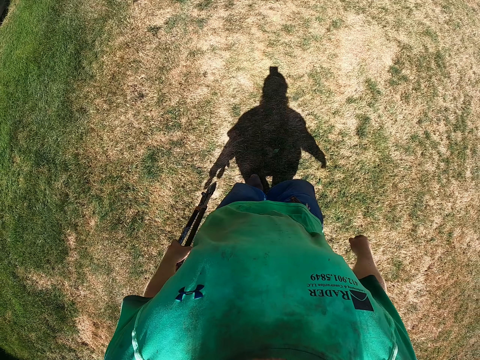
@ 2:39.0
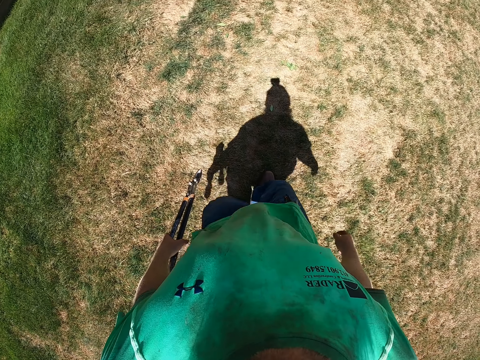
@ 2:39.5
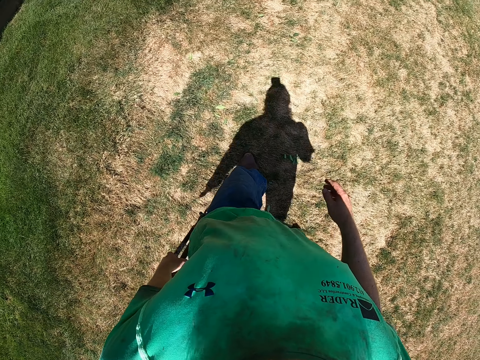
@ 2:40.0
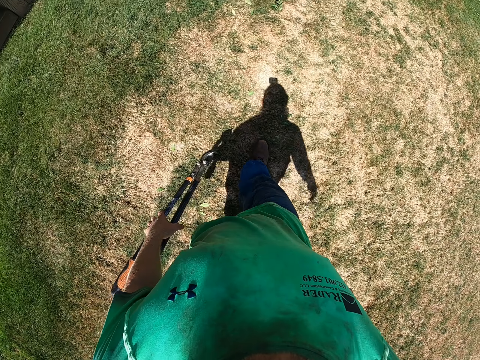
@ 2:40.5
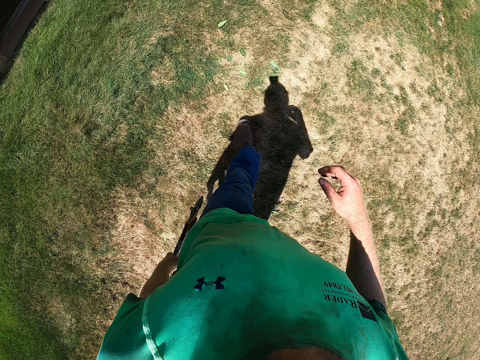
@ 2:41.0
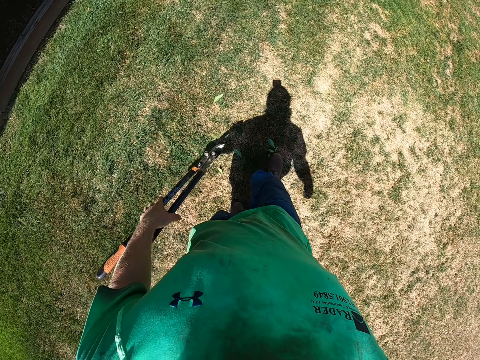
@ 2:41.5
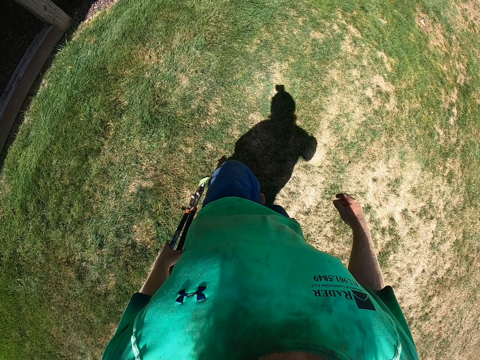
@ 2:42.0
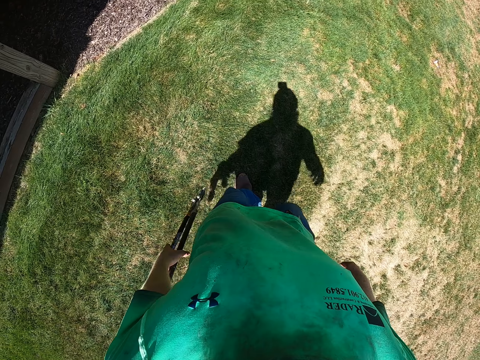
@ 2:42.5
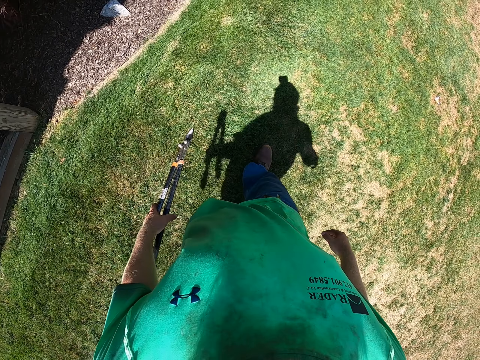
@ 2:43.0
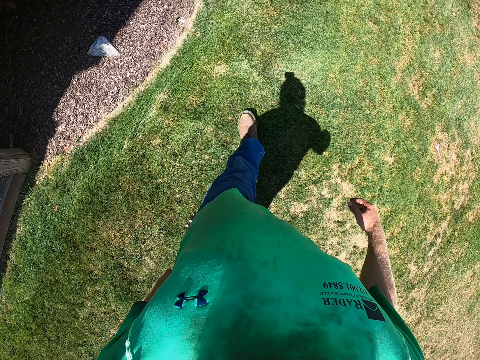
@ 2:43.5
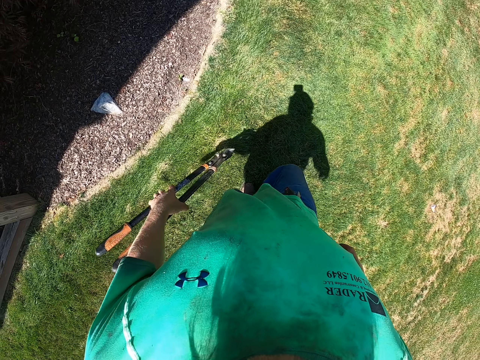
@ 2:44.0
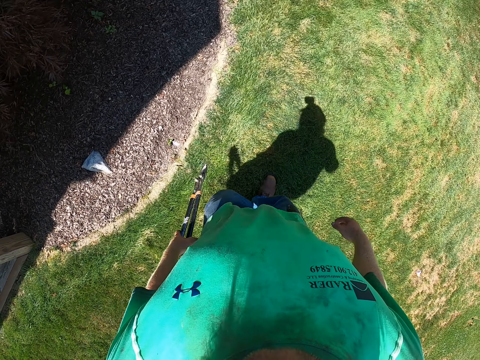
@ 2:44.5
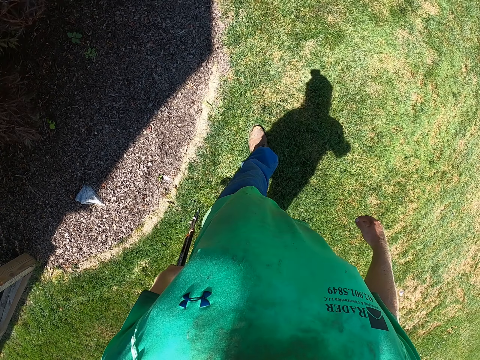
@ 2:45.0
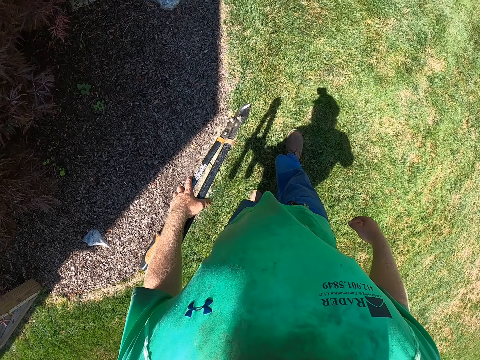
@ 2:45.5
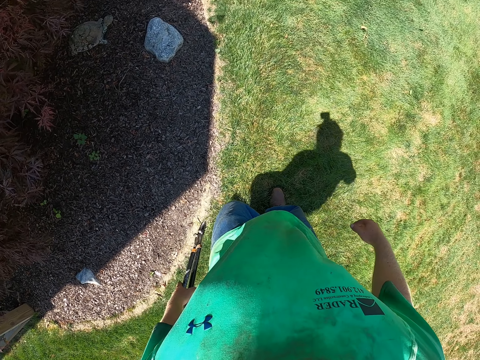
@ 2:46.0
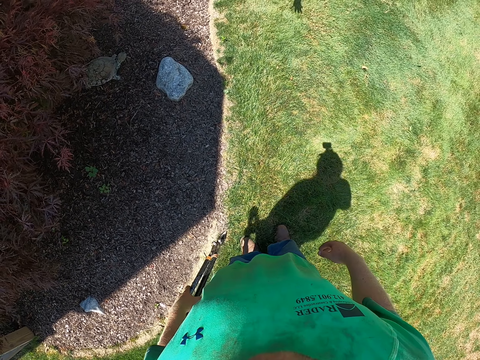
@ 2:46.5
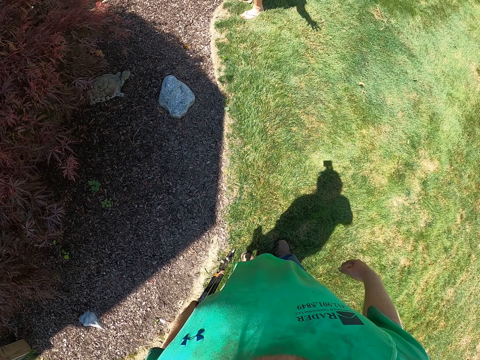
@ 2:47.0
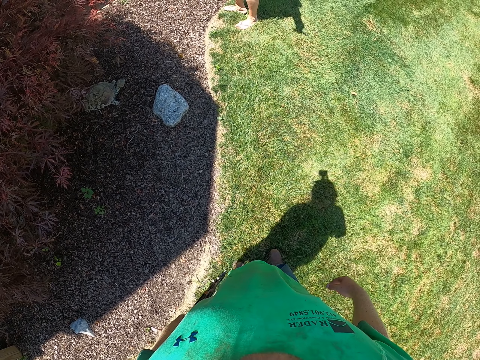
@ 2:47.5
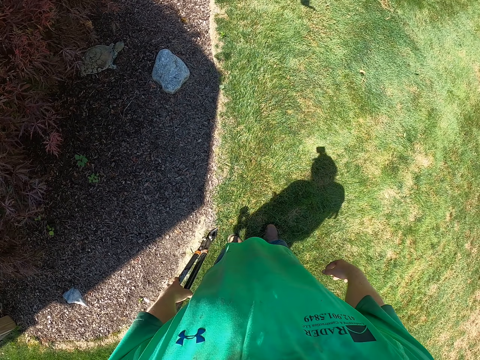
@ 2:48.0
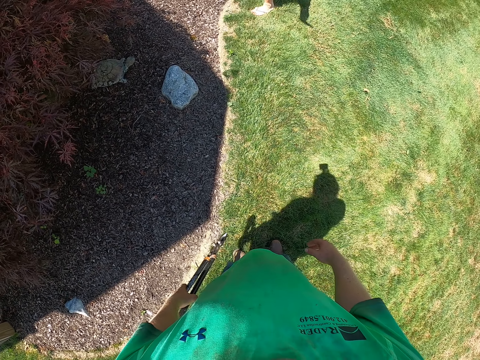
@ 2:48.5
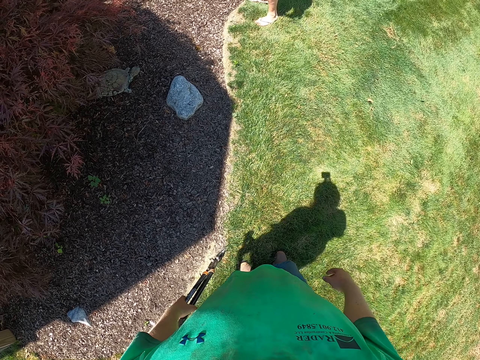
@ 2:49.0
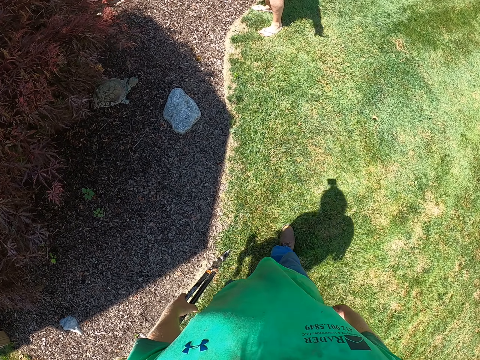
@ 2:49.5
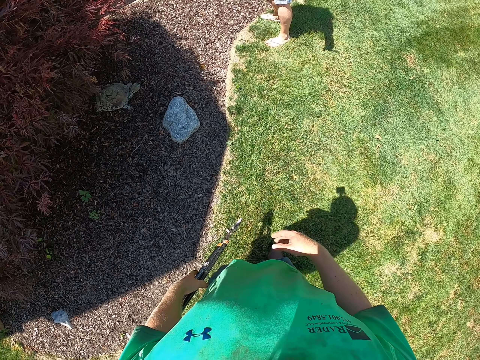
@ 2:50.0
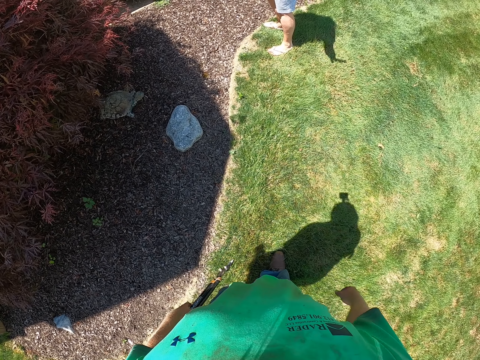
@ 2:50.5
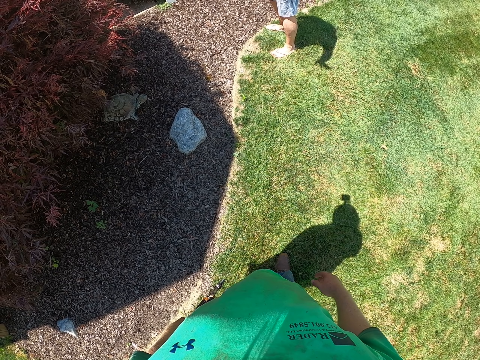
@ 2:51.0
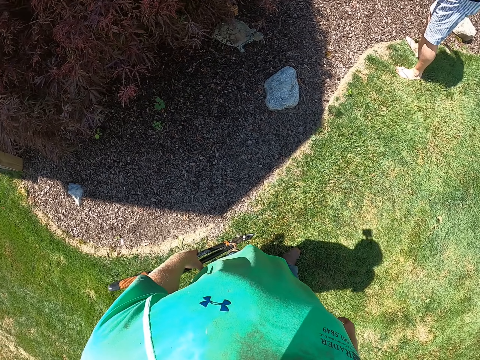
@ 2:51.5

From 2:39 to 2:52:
The camera wearer interacts with a woman.

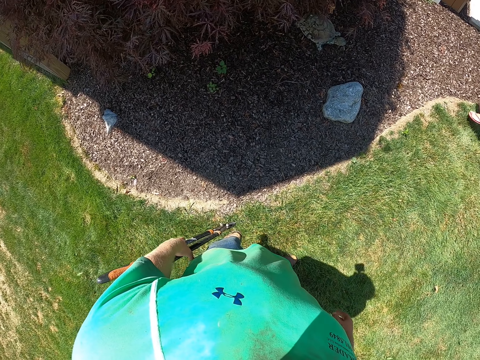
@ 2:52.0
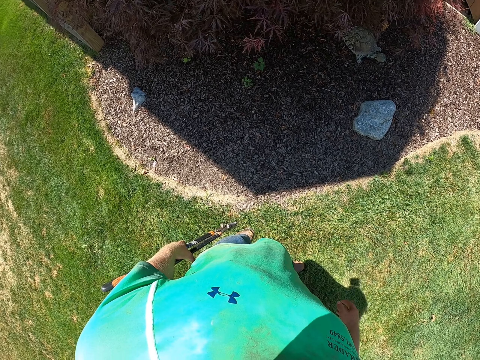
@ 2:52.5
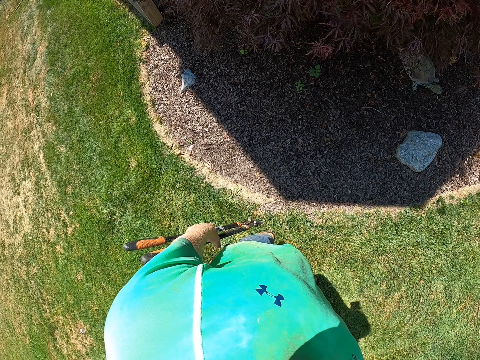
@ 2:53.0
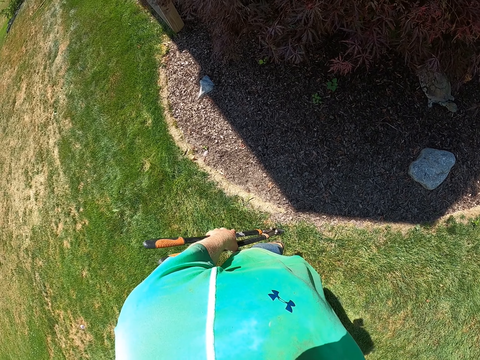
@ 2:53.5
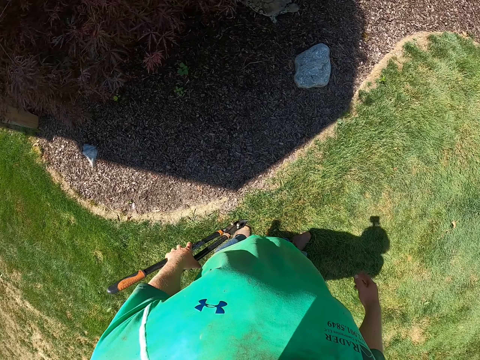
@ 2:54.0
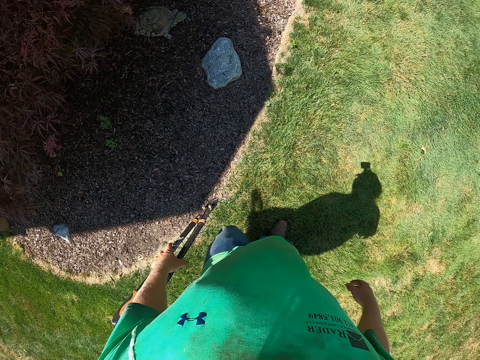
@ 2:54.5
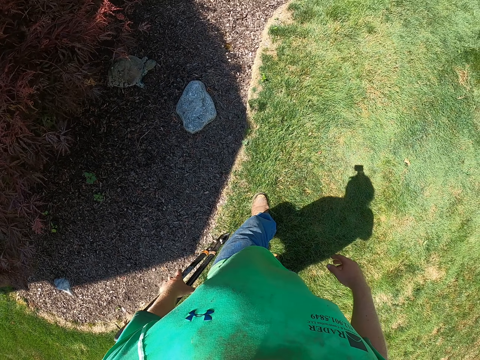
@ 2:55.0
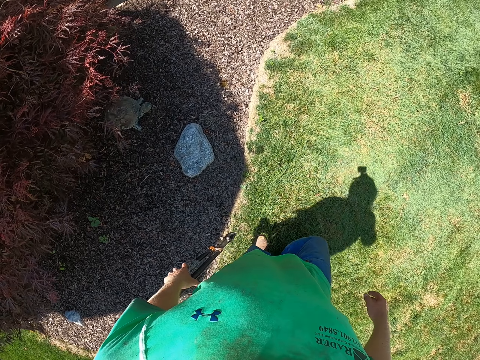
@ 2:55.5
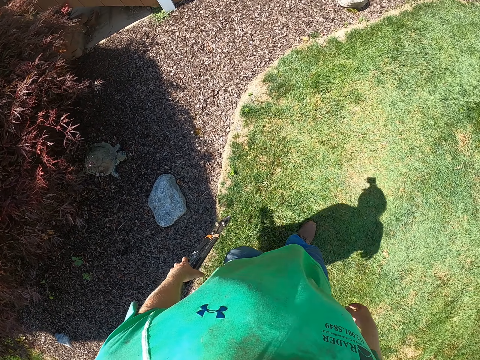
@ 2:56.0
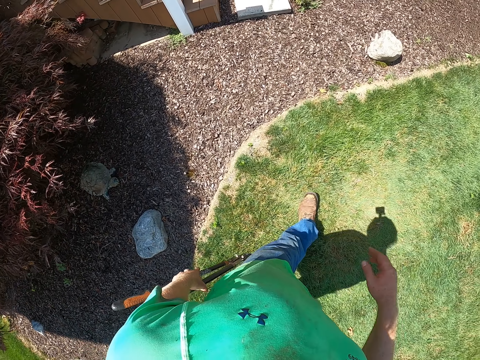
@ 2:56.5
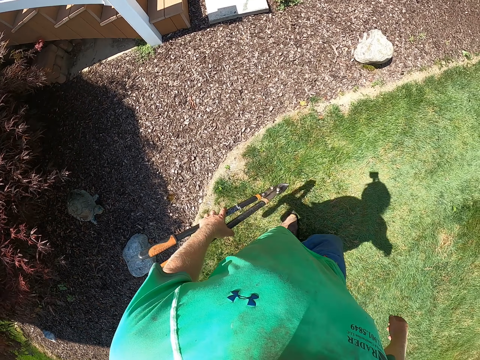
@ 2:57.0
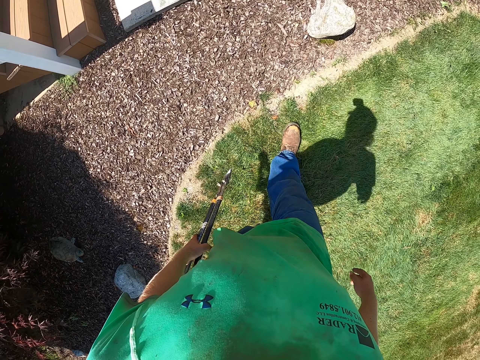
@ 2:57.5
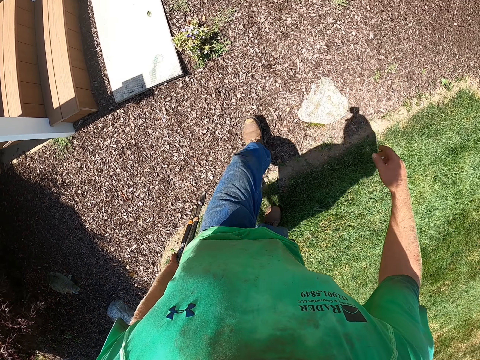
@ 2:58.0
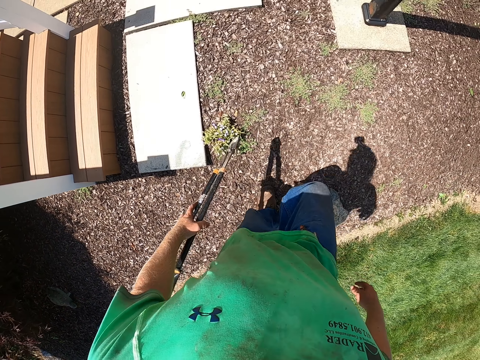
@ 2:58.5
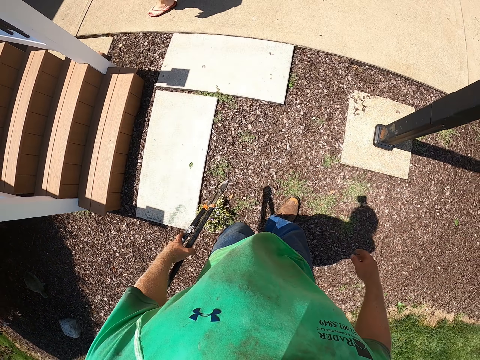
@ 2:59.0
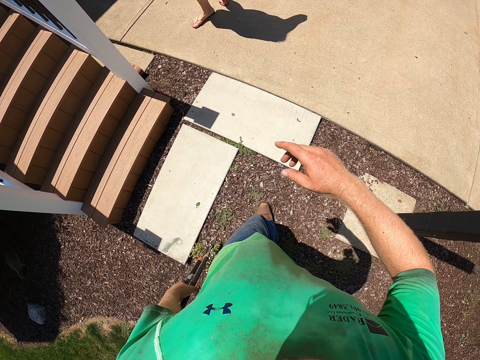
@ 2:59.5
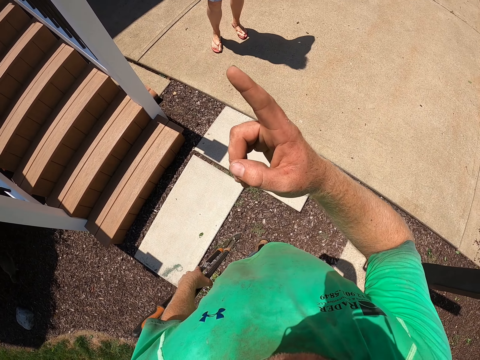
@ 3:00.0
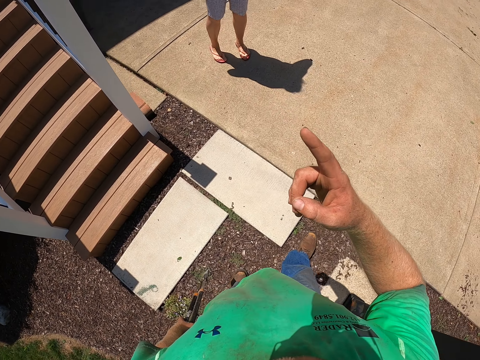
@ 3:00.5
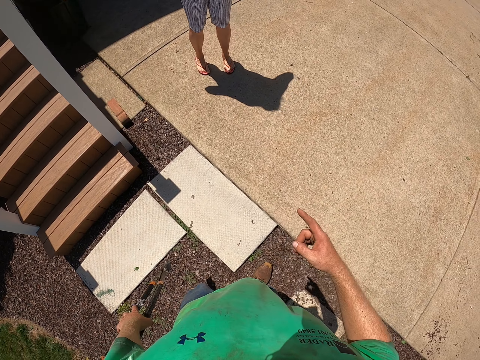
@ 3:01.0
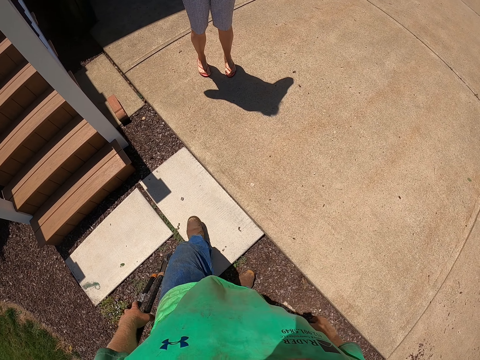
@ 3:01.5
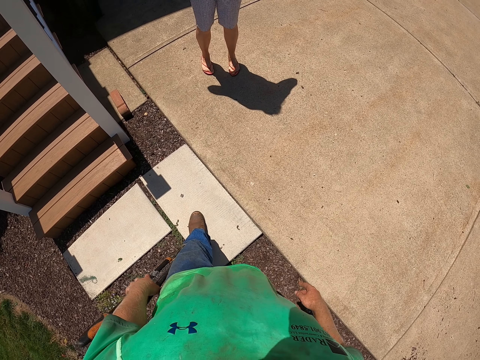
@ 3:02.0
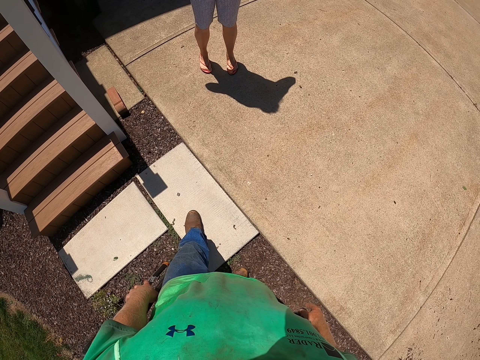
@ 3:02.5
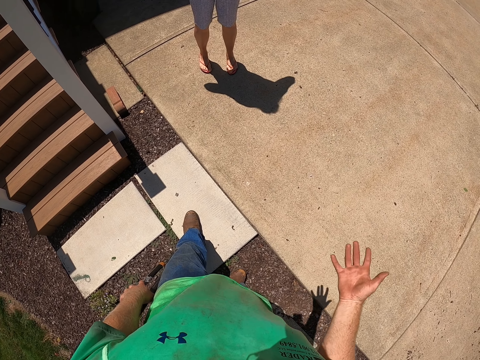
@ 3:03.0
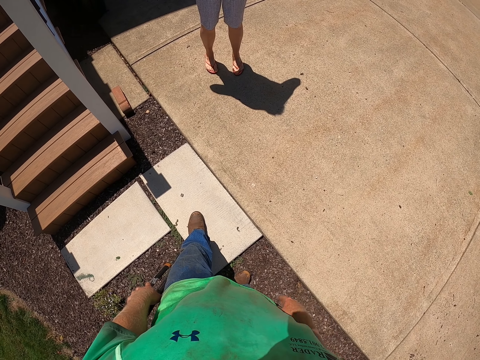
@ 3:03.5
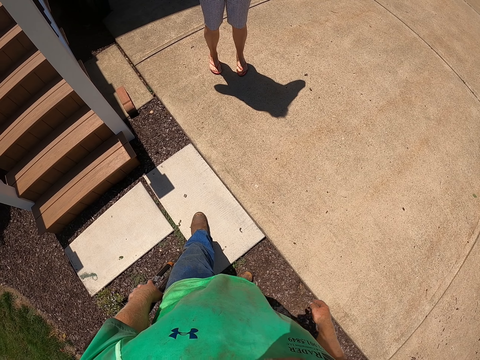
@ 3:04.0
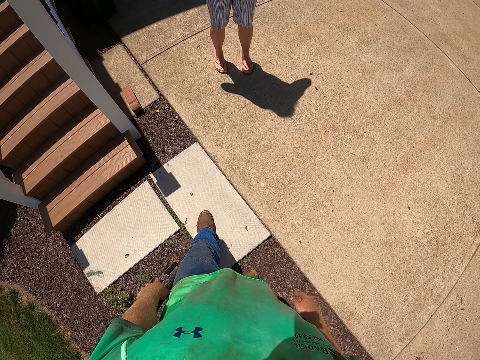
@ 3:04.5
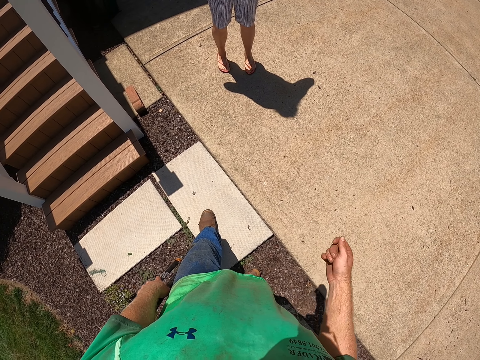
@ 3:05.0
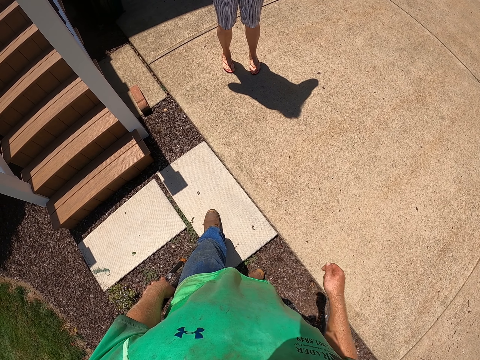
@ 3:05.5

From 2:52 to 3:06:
The camera wearer talks with a man.
